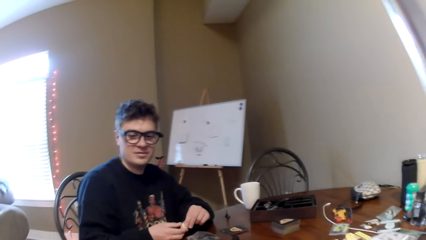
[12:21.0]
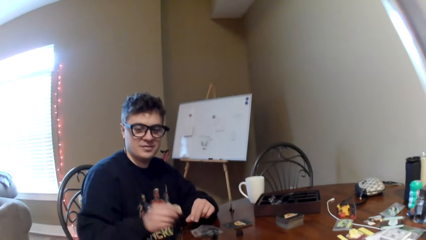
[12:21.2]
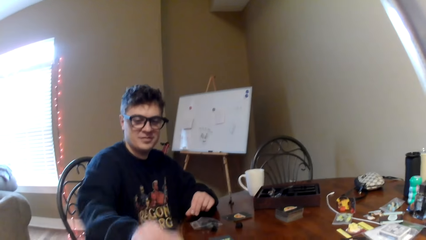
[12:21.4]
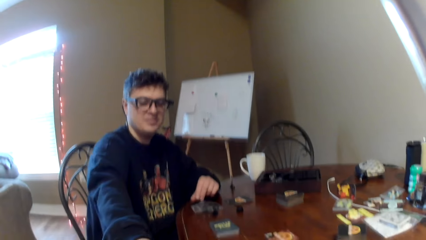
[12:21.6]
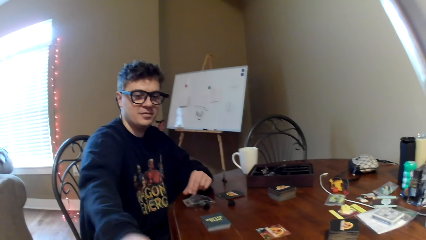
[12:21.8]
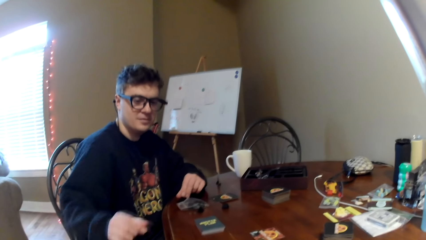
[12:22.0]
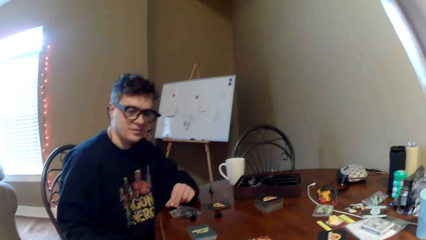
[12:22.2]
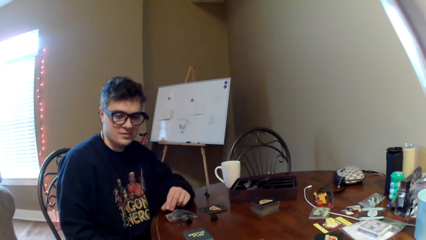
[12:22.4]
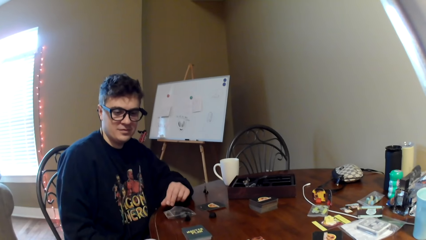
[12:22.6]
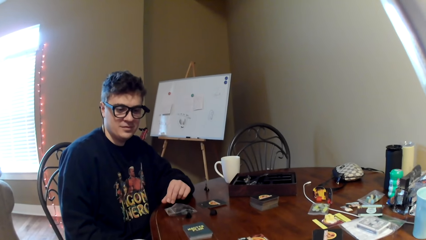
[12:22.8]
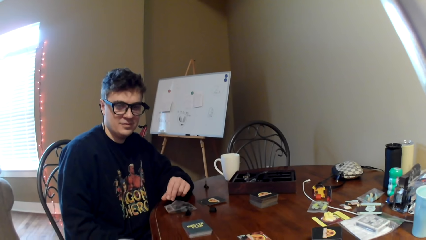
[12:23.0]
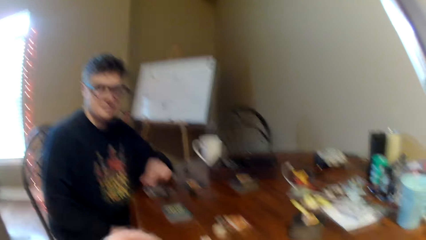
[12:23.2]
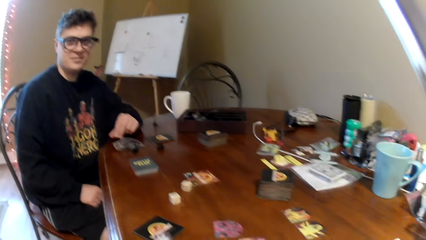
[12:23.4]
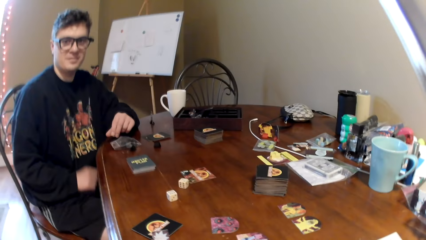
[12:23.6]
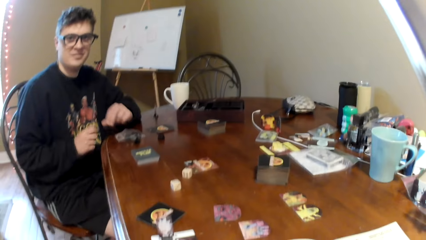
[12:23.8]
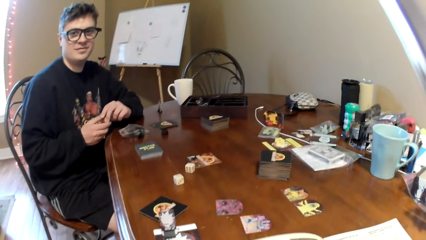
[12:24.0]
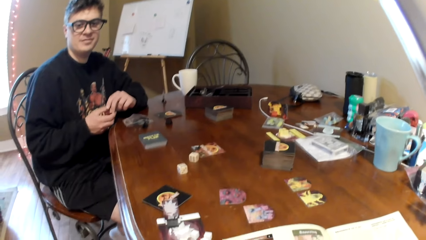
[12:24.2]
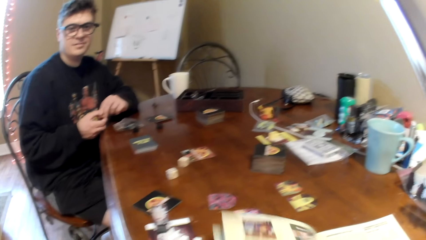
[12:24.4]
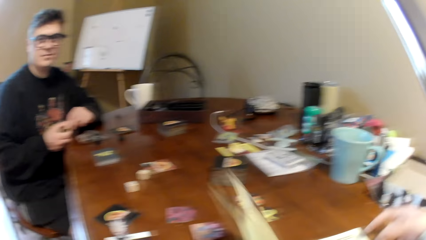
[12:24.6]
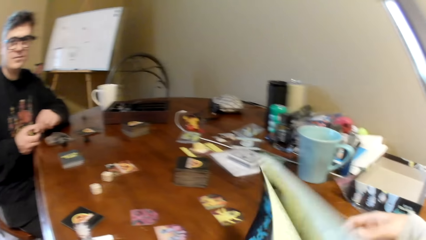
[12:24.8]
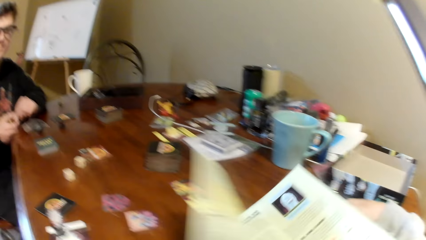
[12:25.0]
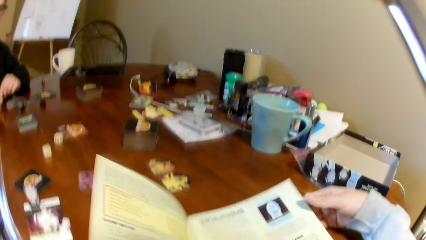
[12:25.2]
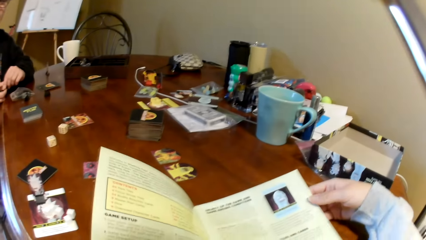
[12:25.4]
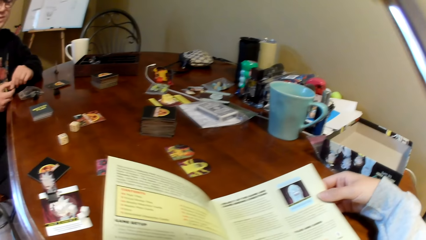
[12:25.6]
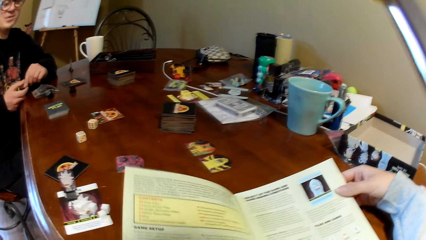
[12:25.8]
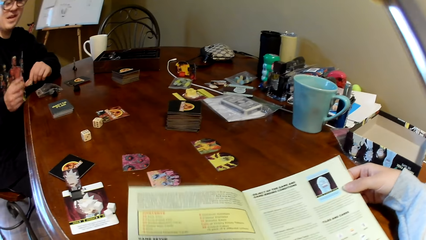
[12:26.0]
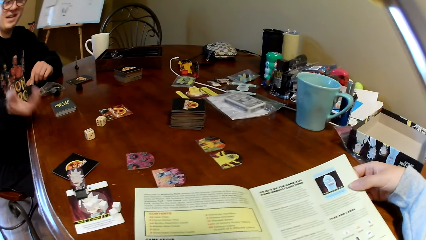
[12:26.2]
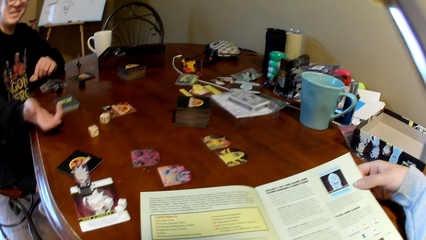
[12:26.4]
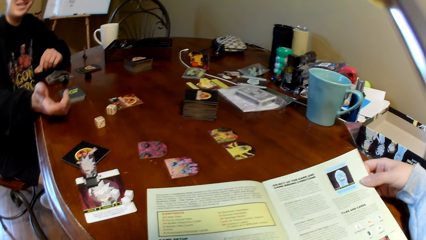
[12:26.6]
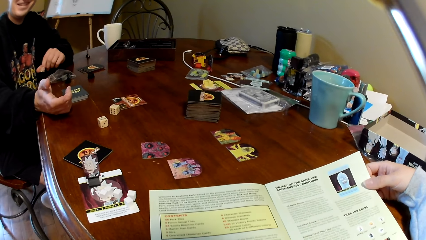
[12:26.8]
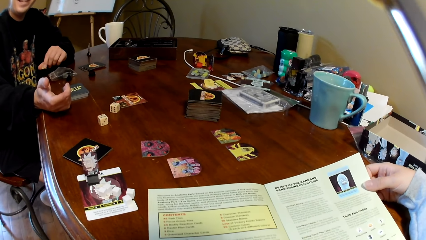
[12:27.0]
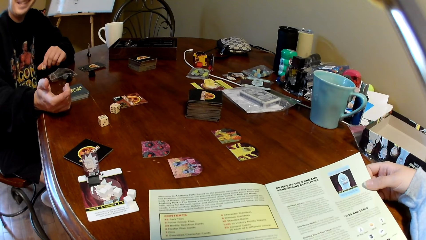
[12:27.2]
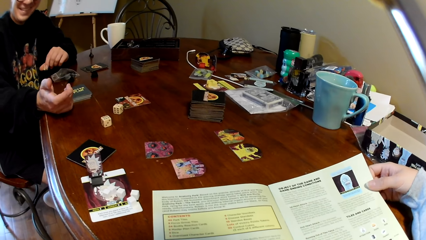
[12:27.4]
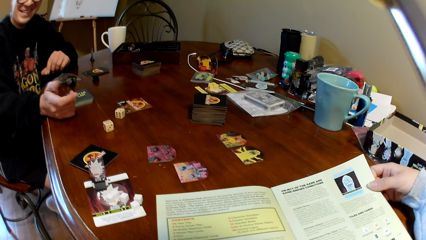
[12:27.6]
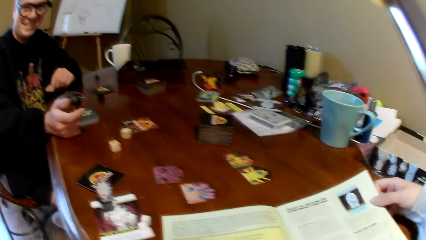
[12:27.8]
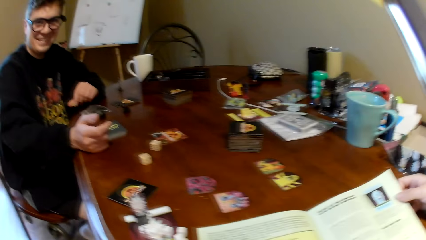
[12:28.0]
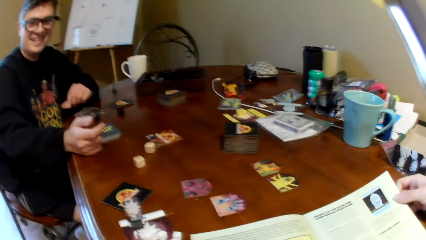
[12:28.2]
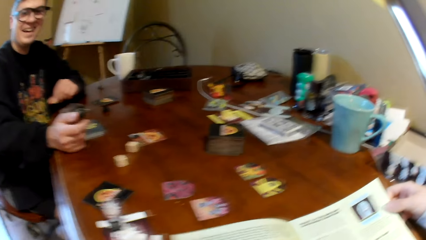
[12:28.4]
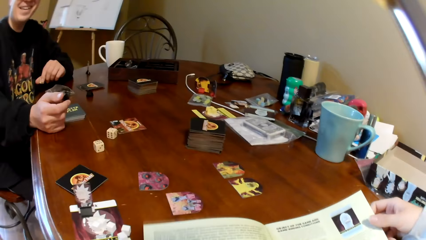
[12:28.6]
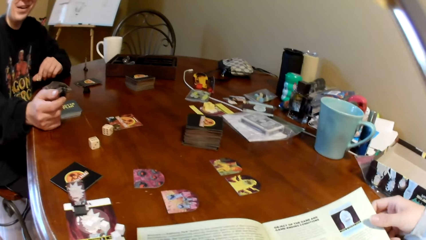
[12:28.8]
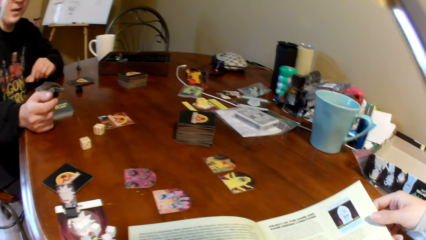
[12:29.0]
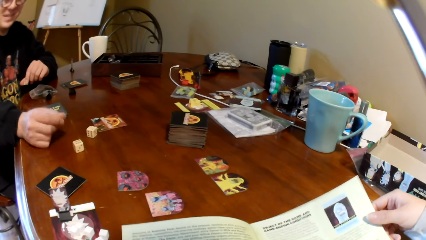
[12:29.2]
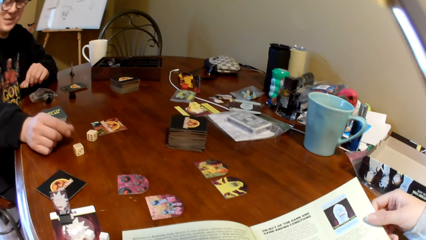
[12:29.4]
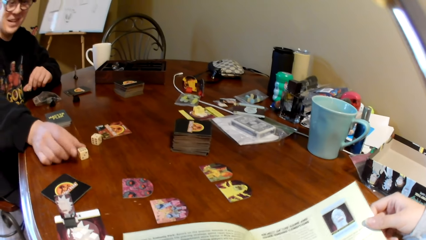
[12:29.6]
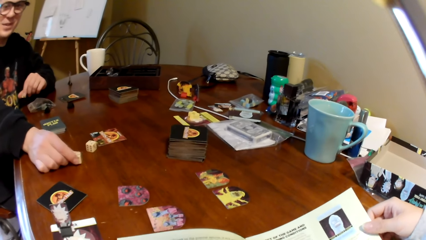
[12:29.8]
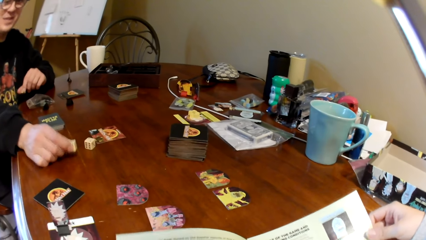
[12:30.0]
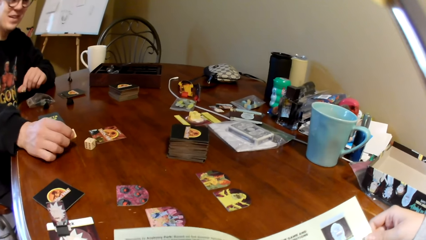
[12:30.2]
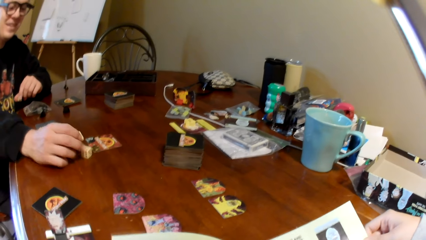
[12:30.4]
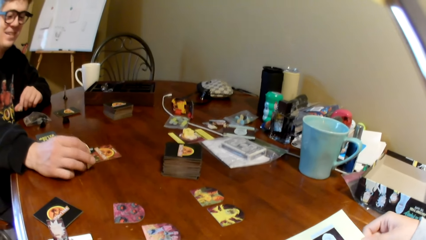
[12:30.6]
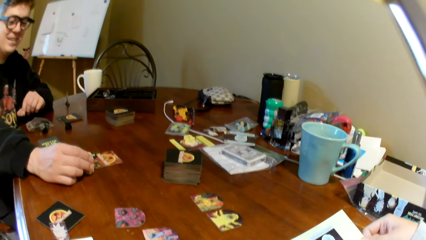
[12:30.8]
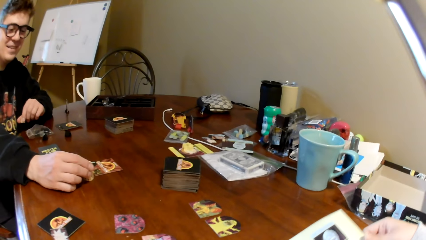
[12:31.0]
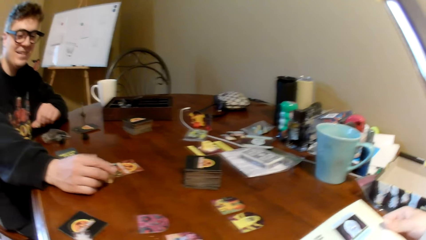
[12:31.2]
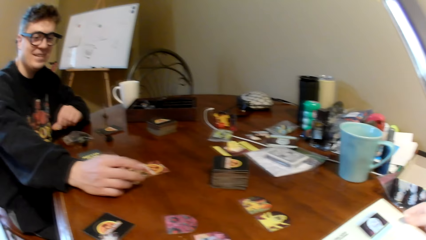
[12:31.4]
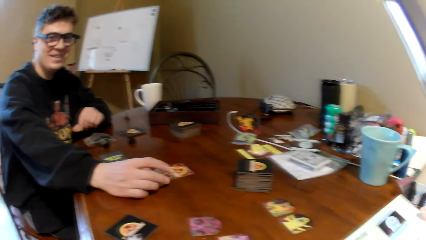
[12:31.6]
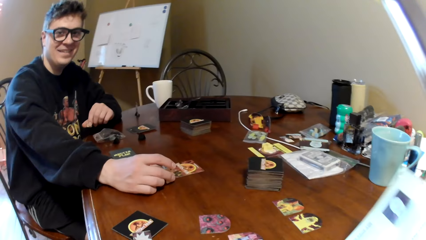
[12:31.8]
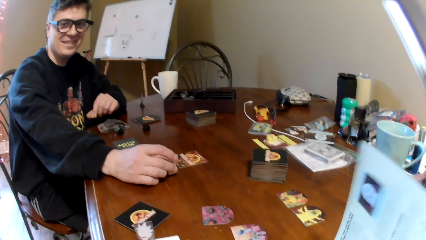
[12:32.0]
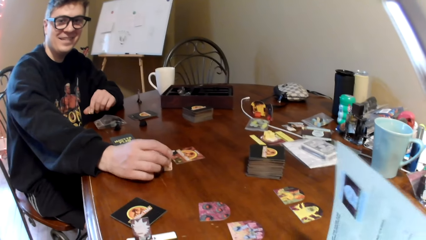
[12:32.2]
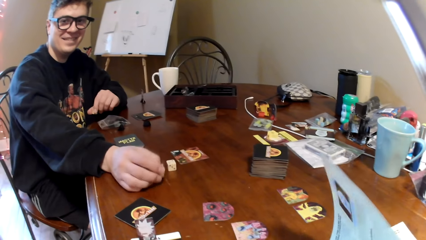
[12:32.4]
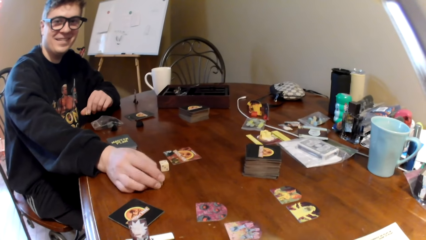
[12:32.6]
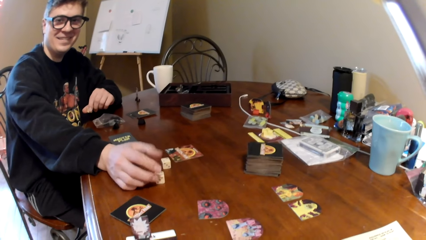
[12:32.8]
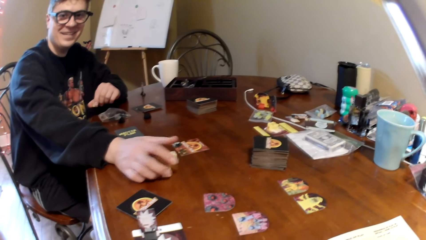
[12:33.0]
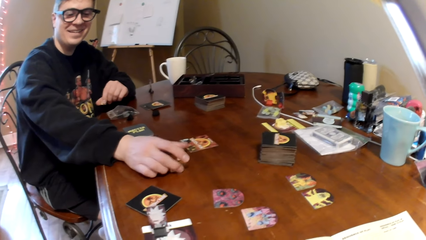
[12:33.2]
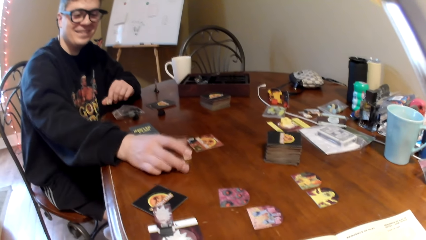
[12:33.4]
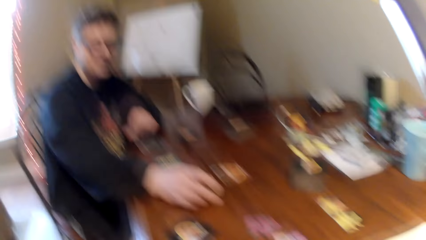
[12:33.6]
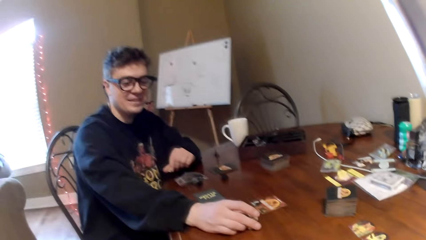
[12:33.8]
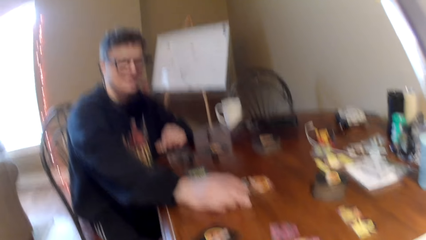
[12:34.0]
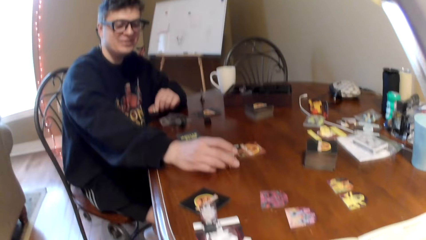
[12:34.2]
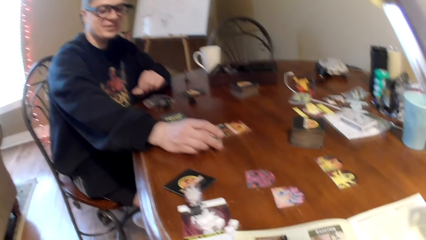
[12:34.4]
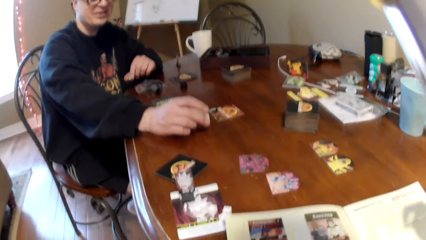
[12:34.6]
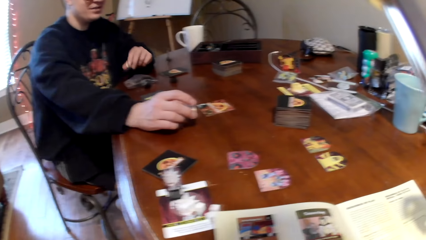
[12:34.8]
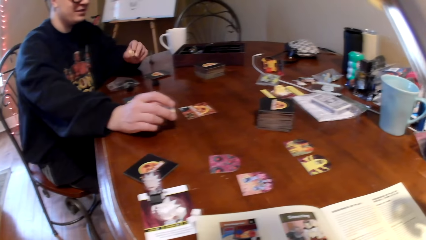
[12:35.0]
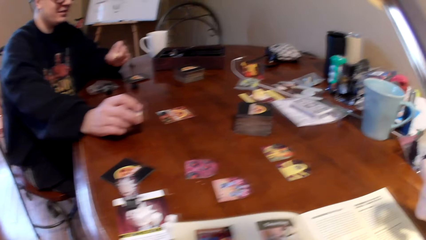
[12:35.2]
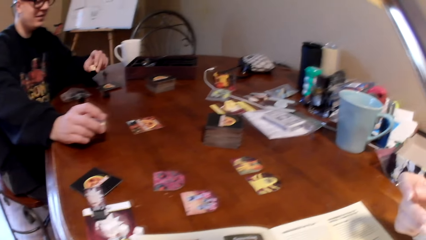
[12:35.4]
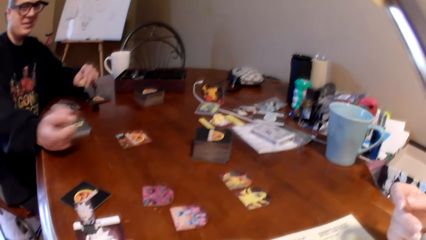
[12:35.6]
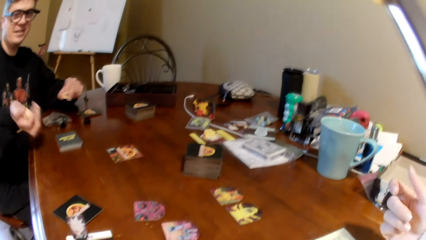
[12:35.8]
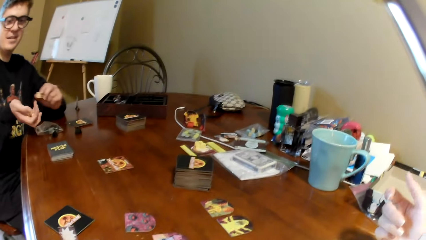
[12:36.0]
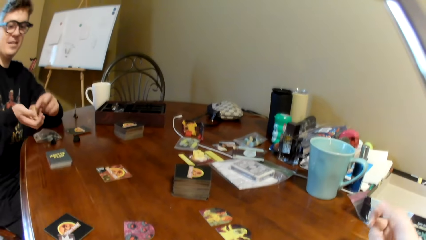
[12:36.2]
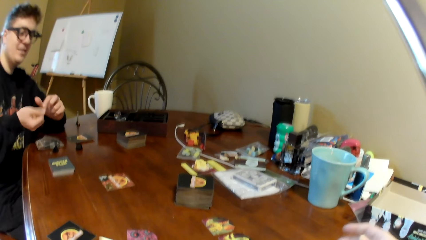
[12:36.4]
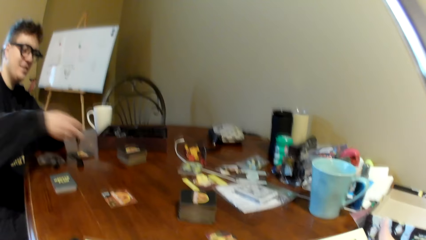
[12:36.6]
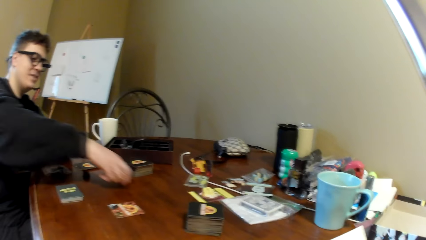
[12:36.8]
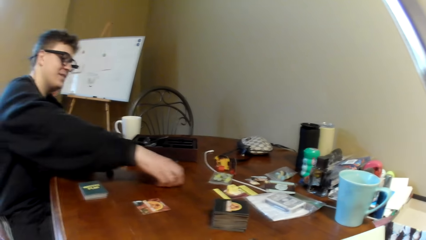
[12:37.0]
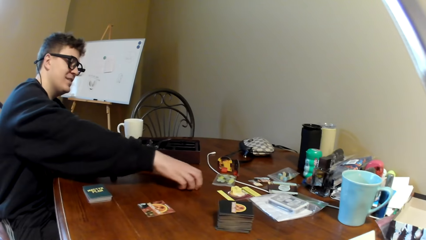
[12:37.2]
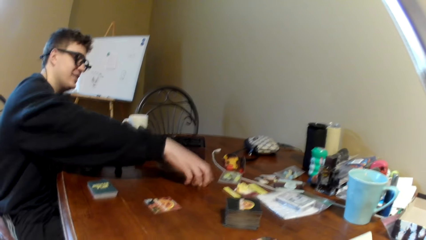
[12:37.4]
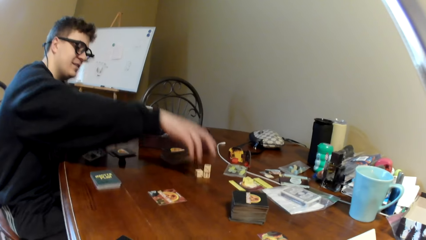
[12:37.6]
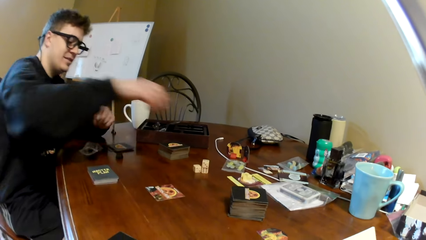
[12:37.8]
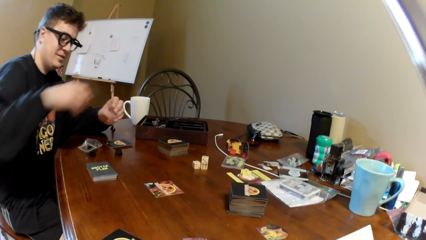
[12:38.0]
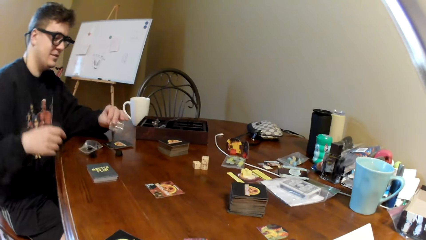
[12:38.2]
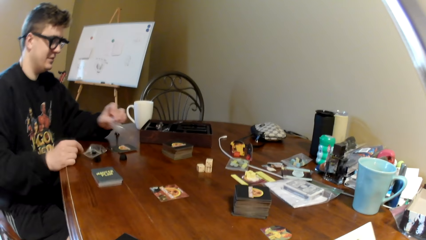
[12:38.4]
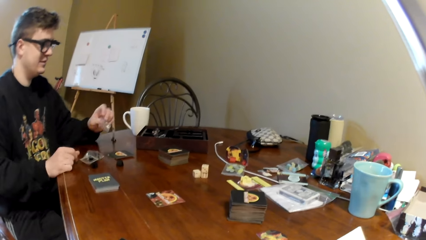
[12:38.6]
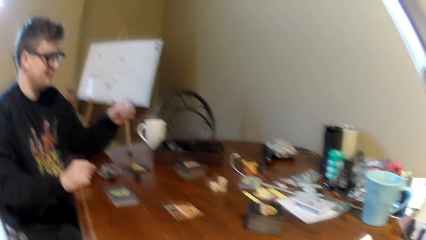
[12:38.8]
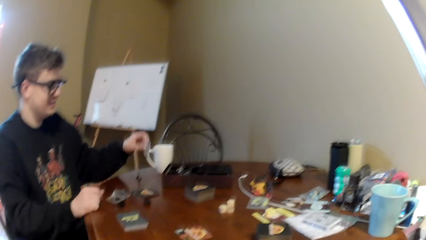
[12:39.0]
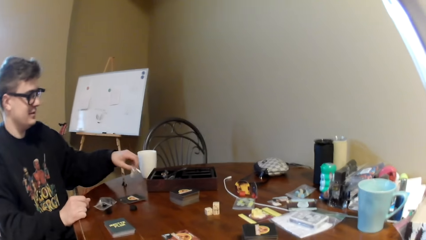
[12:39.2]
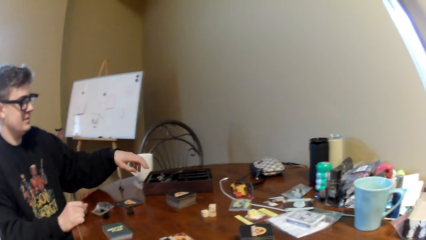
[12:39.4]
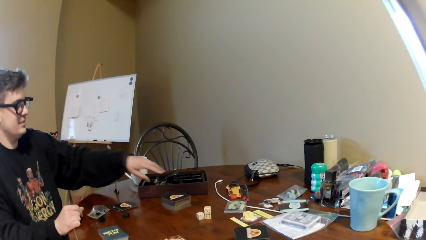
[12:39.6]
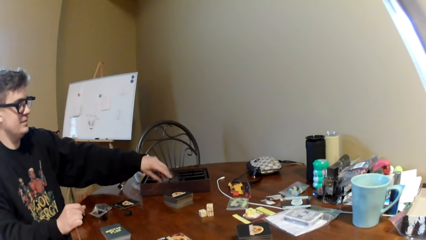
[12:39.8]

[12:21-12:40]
A man stretches his hand on the table and moves his hand. The camera wearer lifts the magazine. They read the magazine. The man gestures with his hand and converses with the camera wearer. The man picks up the dice, converses with the camera wearer, and holds the dice. The camera wearer turns the page of the magazine. The man puts down the dice, converses with the camera wearer, picks up the dice, places the dice on the table, and drops a paper on the table.
